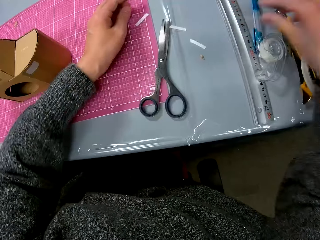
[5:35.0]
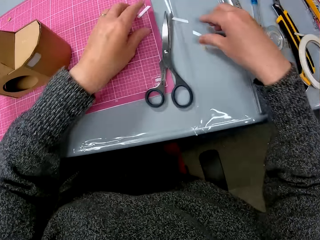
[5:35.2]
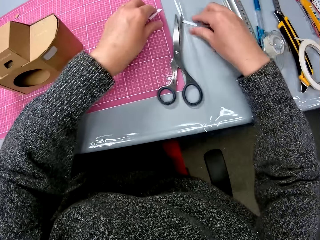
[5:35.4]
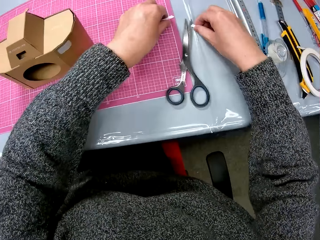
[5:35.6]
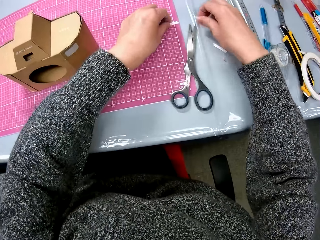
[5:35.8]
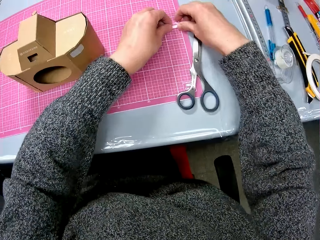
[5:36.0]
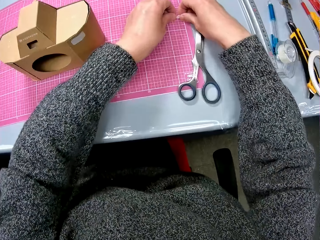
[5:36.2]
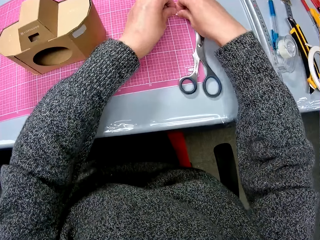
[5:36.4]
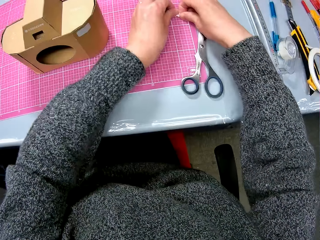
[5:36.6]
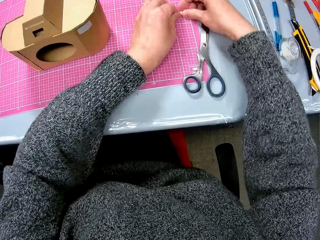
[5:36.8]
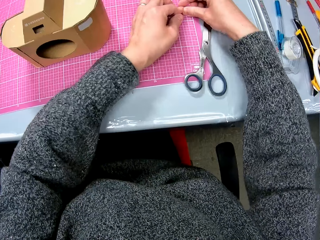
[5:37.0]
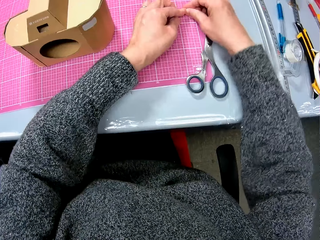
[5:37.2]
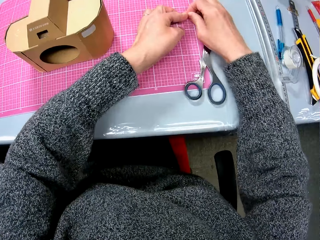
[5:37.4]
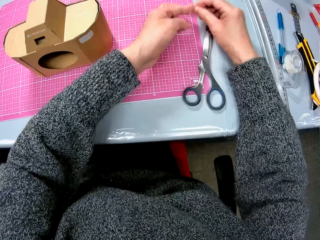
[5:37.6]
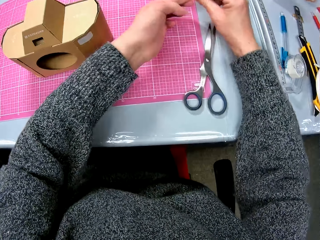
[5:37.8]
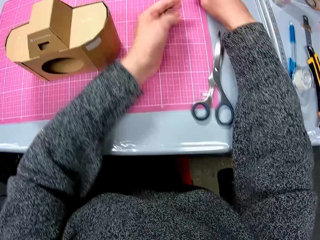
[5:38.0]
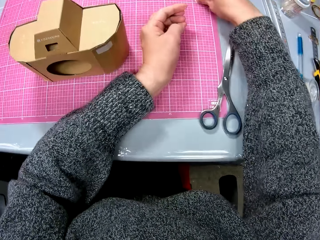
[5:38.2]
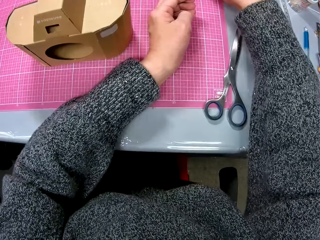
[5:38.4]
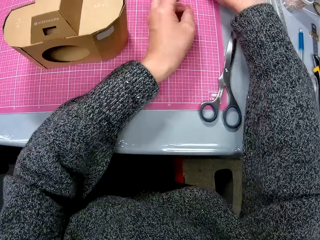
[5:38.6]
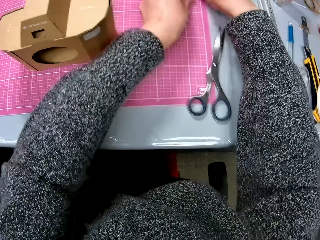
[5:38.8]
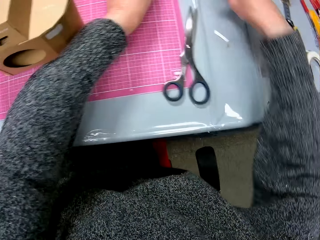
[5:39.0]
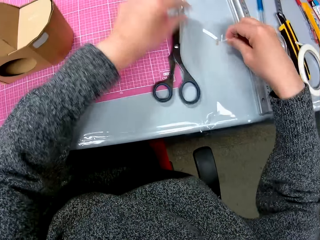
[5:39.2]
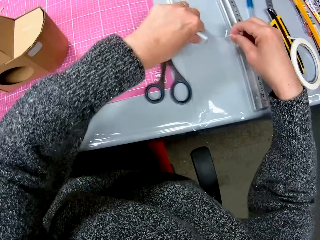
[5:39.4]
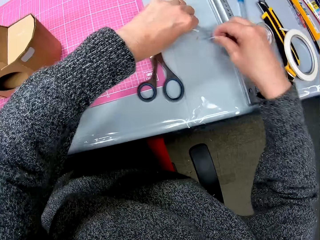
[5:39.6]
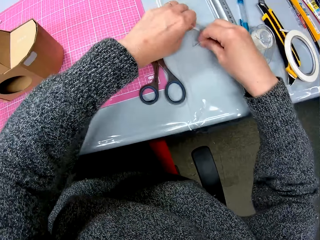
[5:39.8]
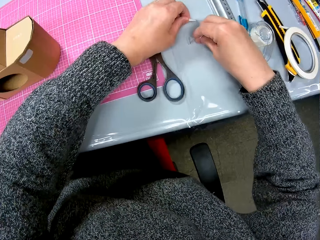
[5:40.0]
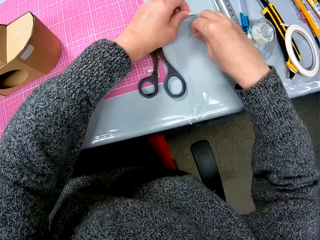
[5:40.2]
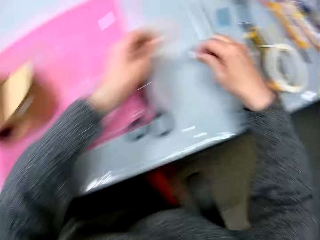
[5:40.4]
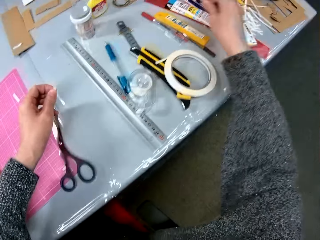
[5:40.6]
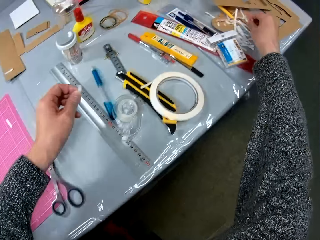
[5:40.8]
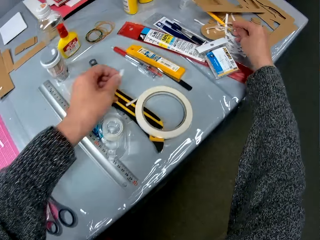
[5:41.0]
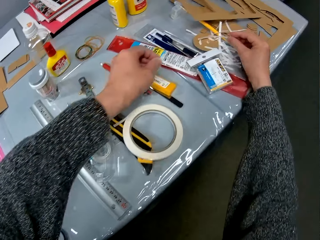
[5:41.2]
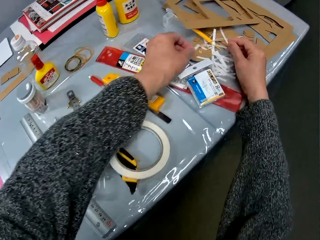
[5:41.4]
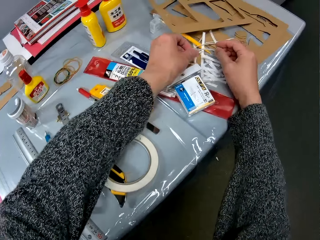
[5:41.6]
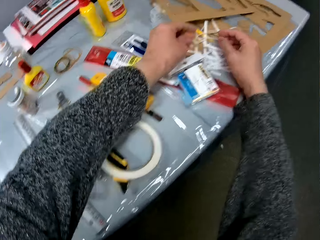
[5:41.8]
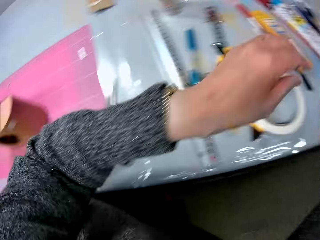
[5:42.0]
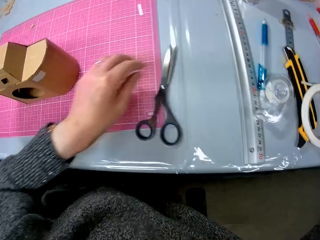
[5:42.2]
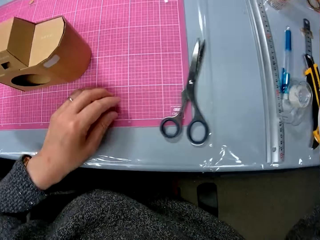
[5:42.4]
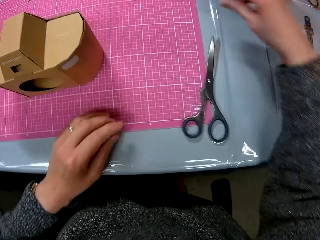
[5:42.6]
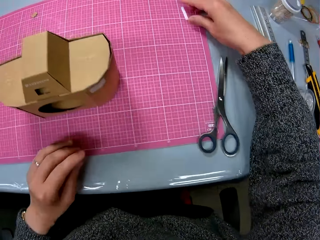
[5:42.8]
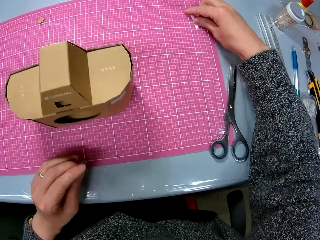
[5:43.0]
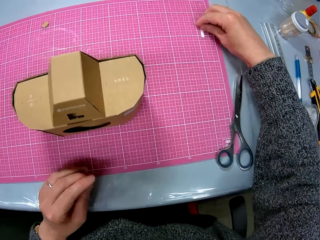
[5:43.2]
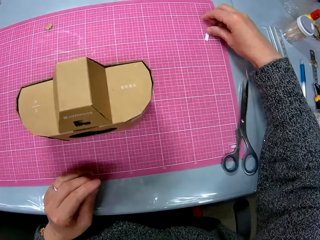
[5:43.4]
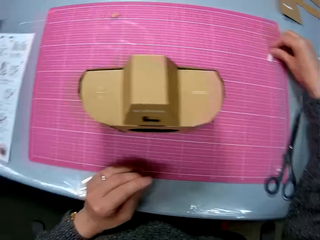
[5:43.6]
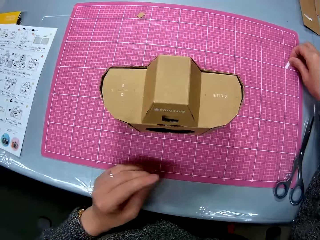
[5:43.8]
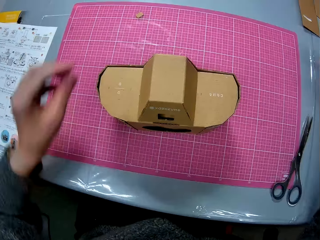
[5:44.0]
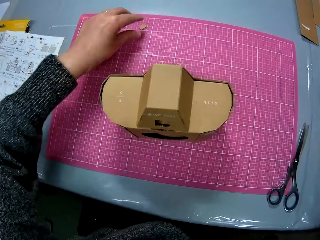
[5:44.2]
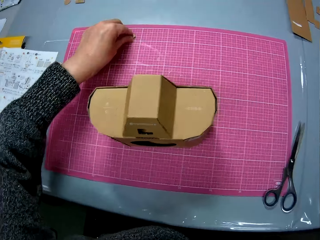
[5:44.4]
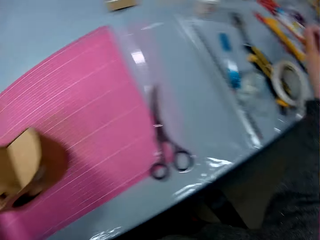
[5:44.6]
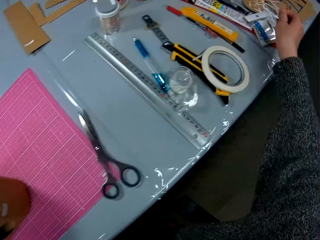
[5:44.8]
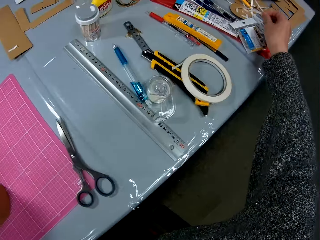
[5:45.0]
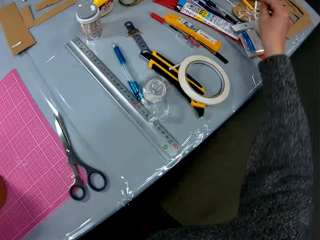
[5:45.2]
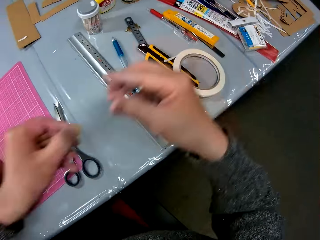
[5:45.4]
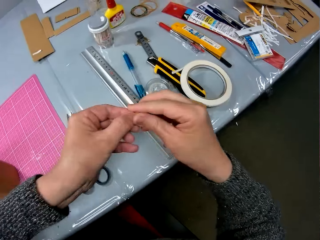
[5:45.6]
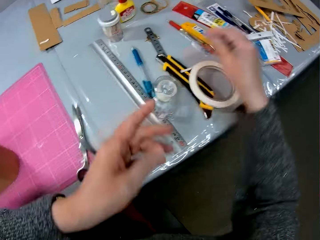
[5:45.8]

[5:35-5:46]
The camera wearer drops the peeled white double-sided tapes on pieces of cardboard on the table. He packs the peeled white double-sided tapes on the table and on the cutting sheet. He picks pieces of paper. He drops the peeled white double-sided tapes on the piece of cardboard on the table. He picks up a peeled white double-sided tape on the cutting sheet with his right hand. He picks up a piece of cardboard from the cutting sheet with his left hand. He drops the peeled white double-sided tape on the pieces of cardboard on the table.

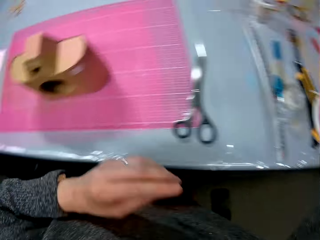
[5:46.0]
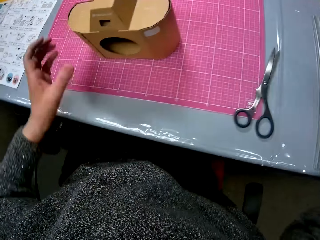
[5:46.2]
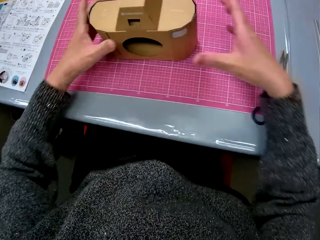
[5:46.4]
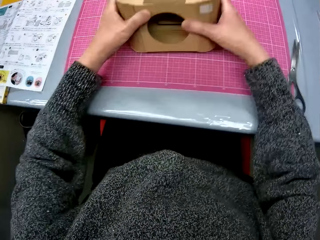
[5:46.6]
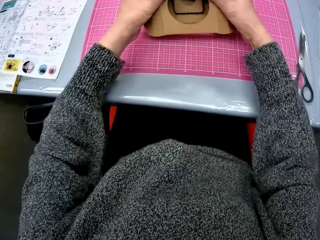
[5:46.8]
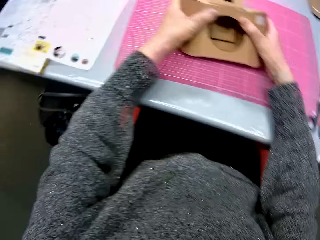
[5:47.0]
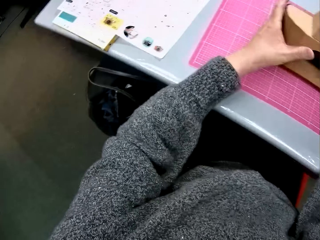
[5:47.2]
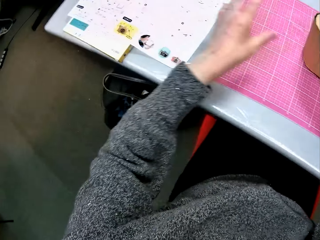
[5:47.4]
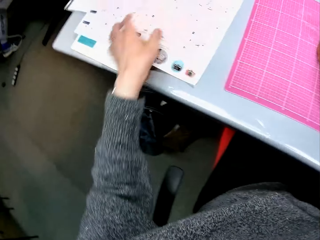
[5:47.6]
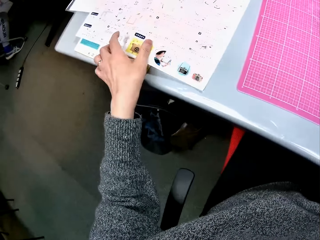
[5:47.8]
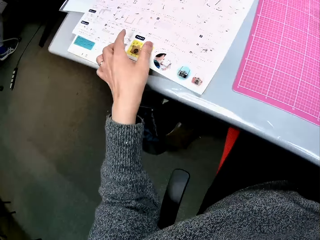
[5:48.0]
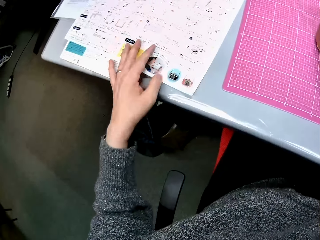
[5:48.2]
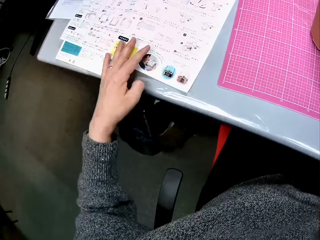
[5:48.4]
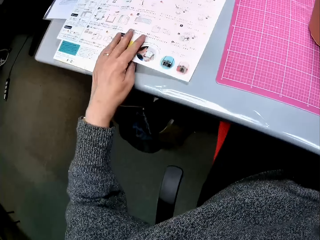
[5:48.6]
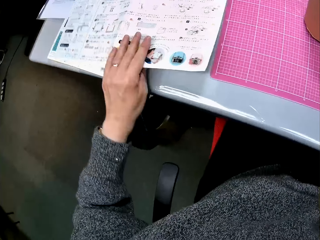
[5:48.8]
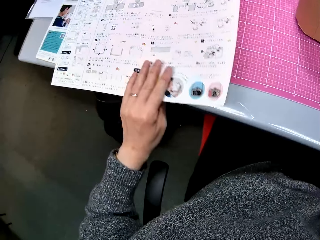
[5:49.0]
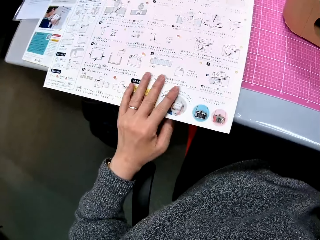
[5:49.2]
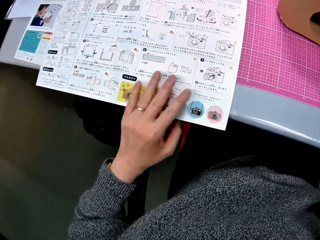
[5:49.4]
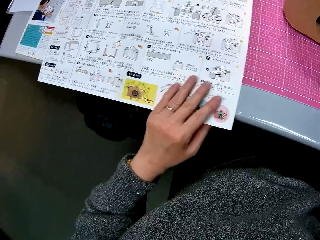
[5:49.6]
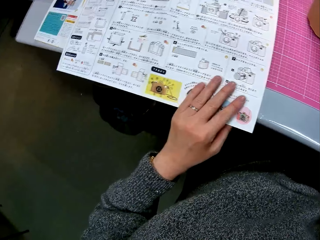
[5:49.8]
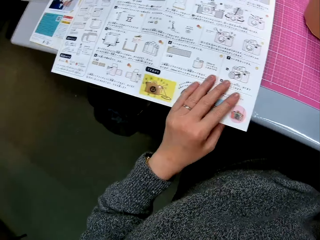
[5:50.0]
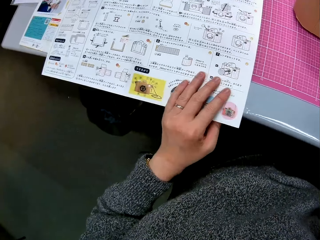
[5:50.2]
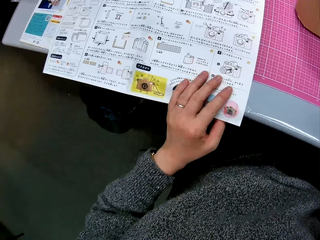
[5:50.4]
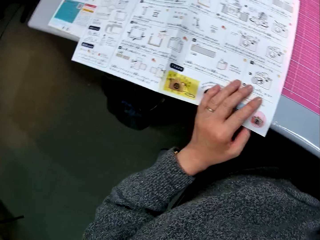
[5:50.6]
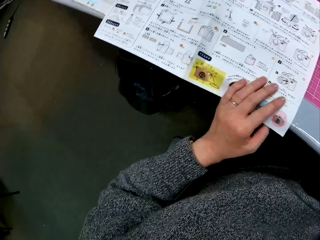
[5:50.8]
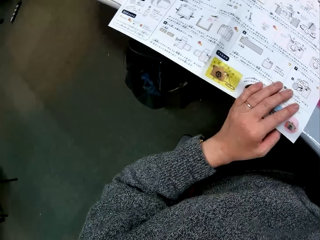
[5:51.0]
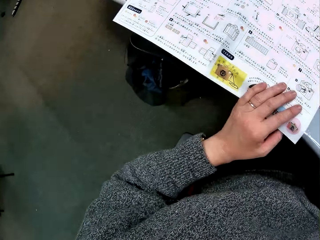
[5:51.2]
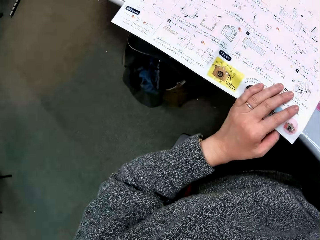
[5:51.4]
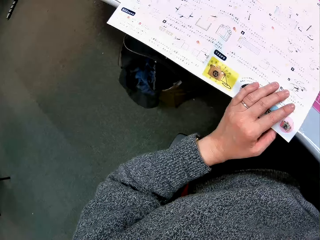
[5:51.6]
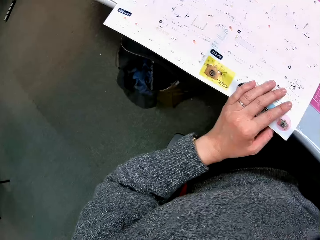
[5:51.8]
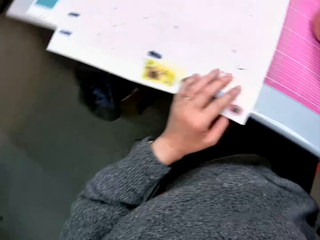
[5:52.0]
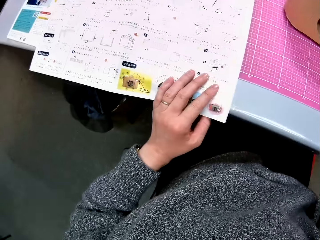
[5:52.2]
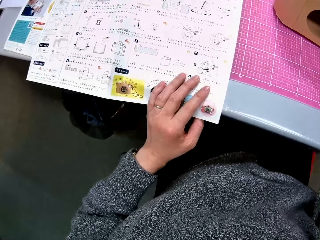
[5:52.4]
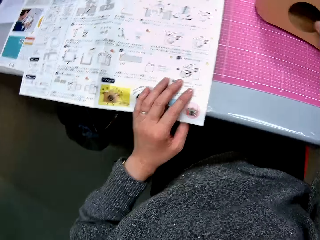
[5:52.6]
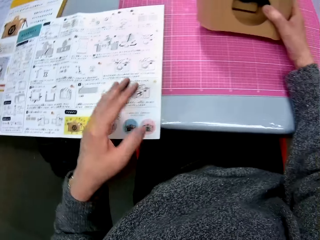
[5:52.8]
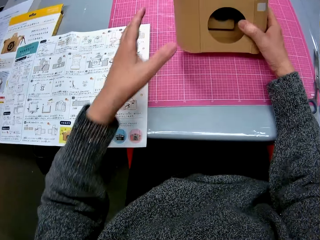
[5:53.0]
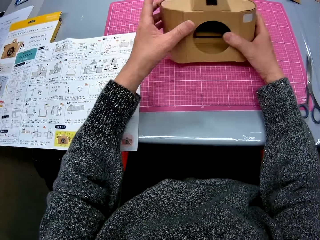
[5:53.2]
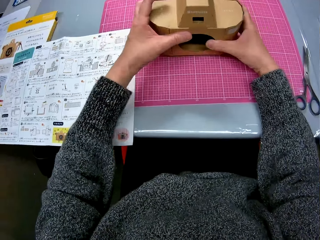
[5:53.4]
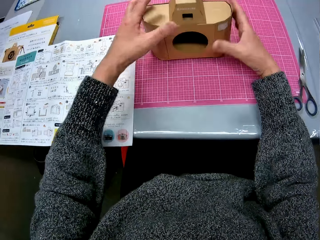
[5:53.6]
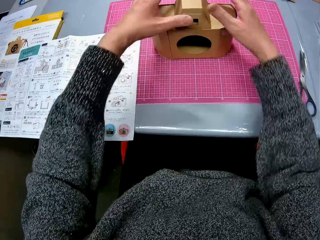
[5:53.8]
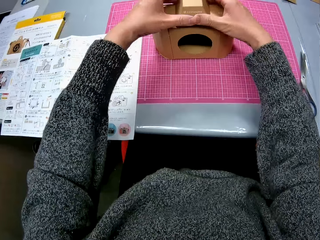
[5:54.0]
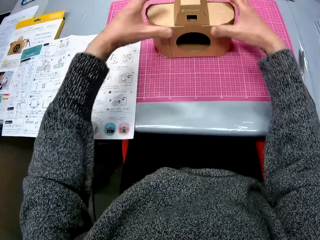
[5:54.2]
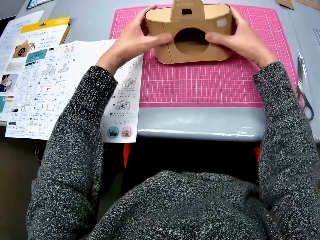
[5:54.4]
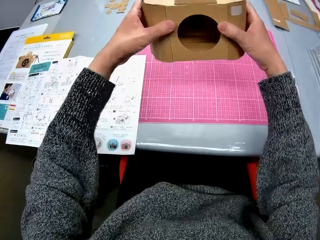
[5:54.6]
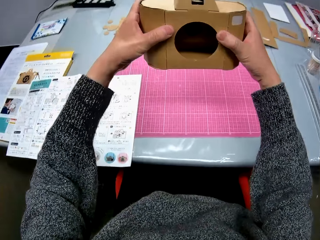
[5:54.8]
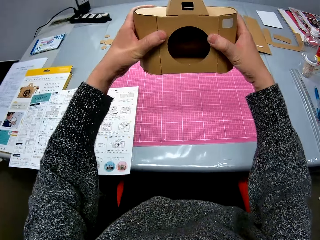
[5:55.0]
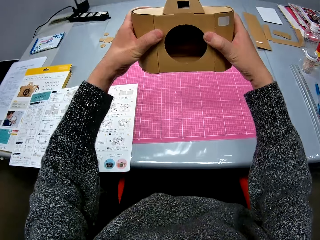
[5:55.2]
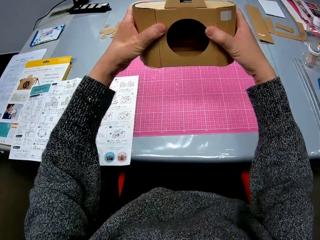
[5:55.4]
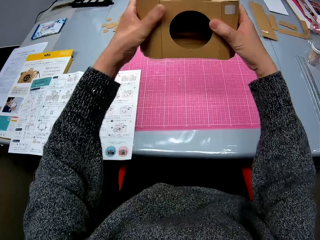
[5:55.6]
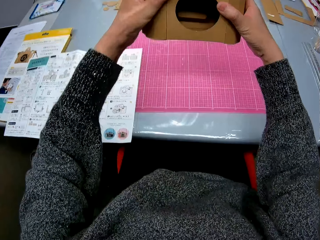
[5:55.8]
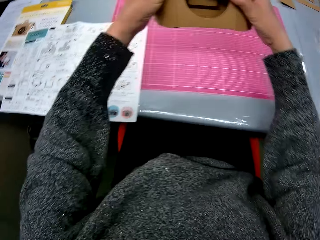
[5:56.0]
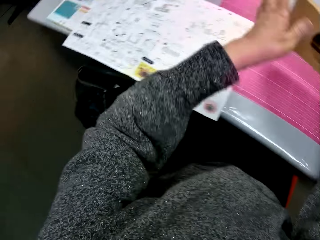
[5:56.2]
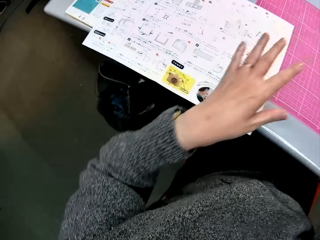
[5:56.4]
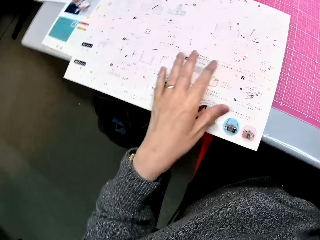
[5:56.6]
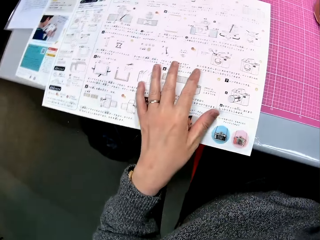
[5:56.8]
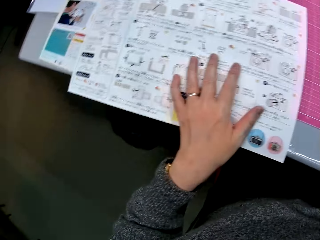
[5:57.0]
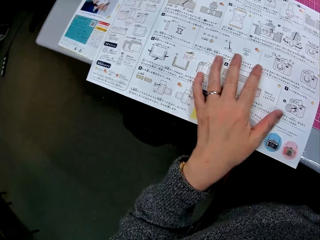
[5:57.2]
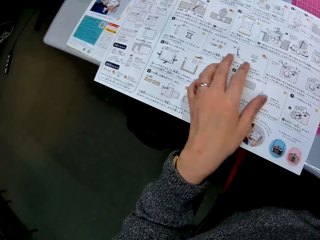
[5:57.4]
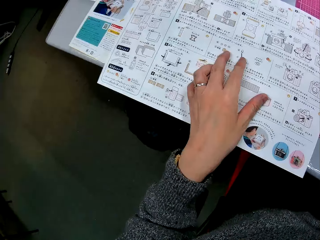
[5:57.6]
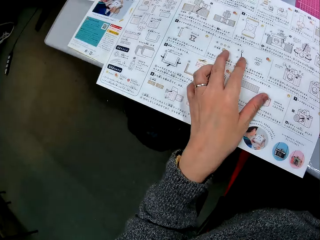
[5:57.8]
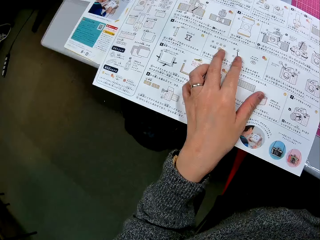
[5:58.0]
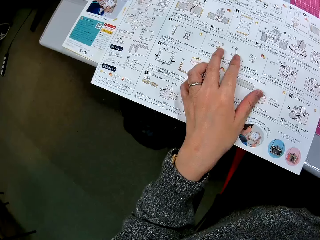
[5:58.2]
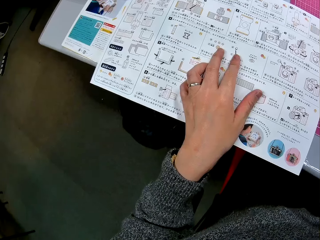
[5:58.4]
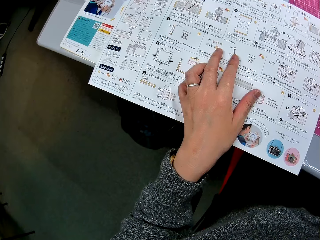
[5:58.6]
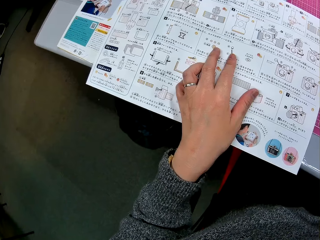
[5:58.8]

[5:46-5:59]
The camera wearer passes the cardboard piece in his left hand to his right hand. He drops the cardboard piece on the cardboard pieces on the table. He holds the cardboard camera model. He looks at the box. He looks at an instruction manual on the table. He drops the cardboard camera model. He places his left hand on the instruction manual on the table. He picks up the sketch paper. He moves the instruction manual to the cutting sheet a bit. He looks at the sketch paper. He holds the cardboard camera model. He looks at the box. He adjusts the cardboard camera model and lifts the cardboard camera model from the cutting sheet. He looks at the instruction manual. He places his left hand on the instruction manual.
